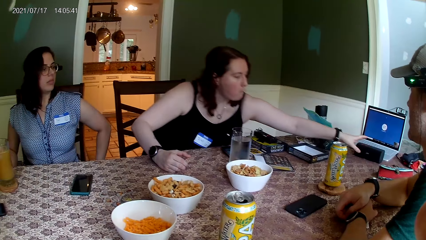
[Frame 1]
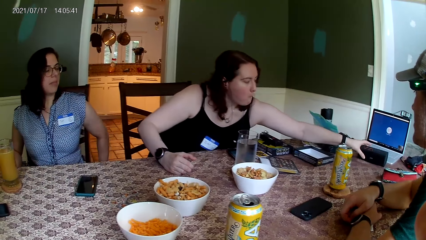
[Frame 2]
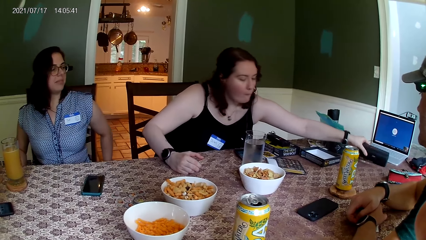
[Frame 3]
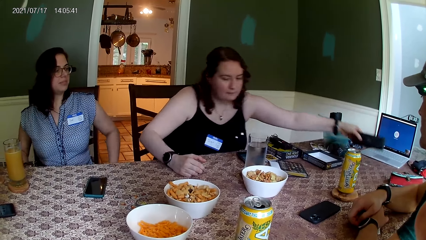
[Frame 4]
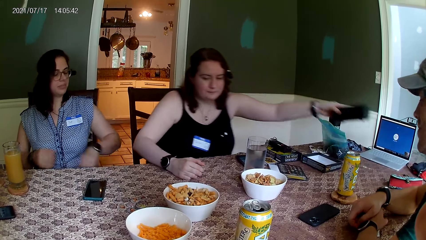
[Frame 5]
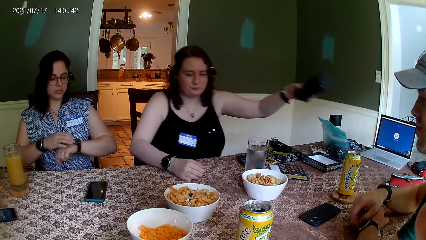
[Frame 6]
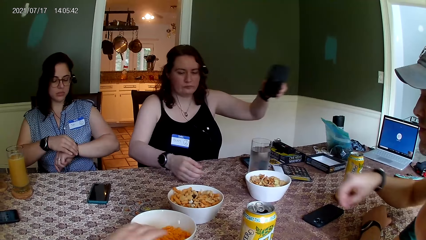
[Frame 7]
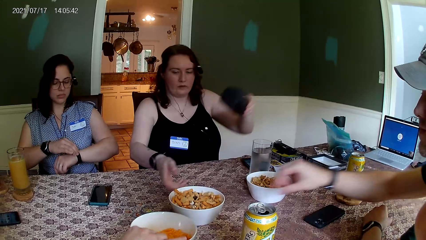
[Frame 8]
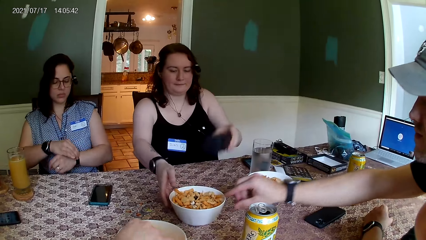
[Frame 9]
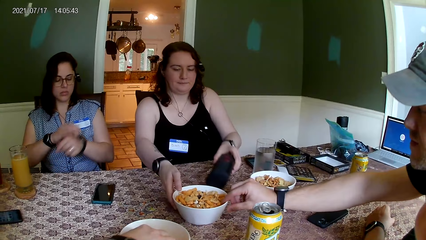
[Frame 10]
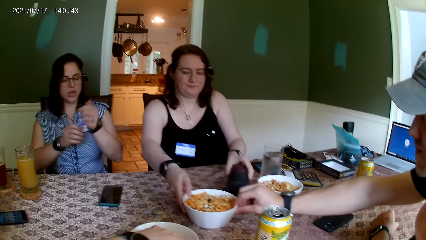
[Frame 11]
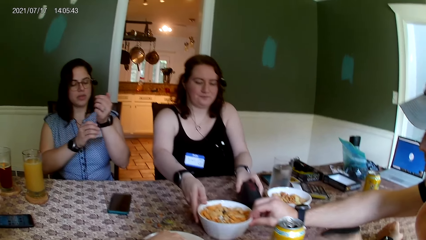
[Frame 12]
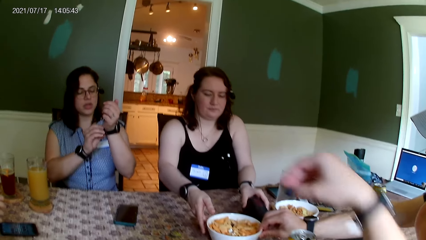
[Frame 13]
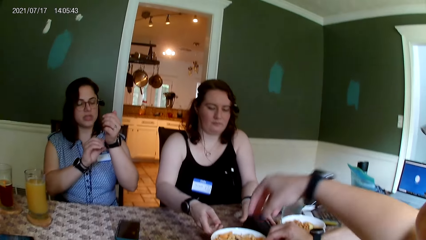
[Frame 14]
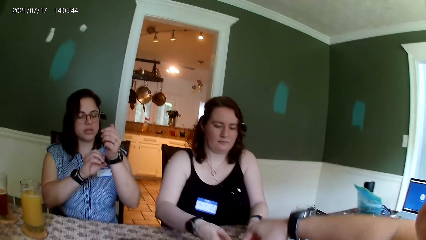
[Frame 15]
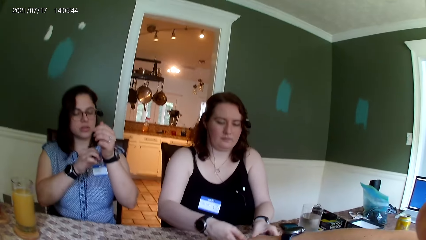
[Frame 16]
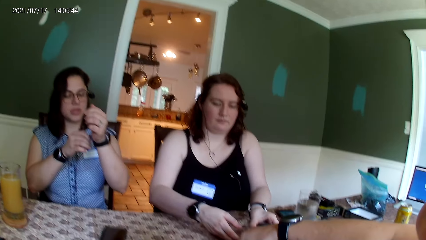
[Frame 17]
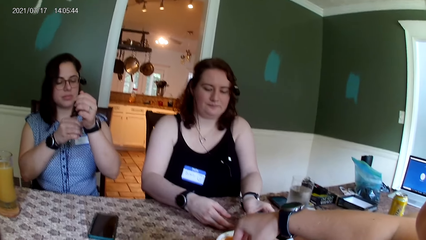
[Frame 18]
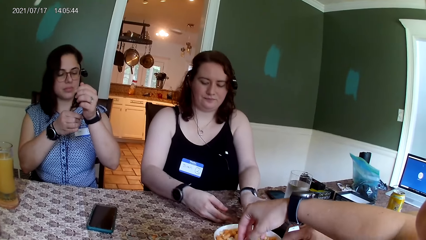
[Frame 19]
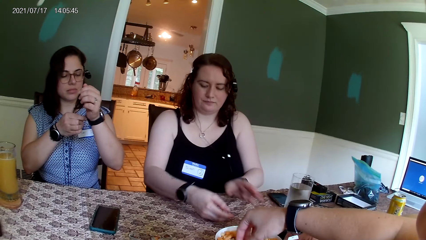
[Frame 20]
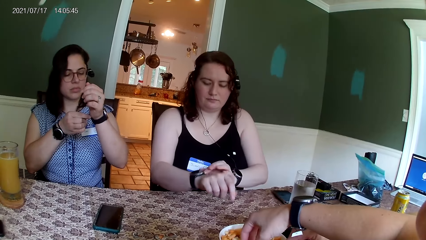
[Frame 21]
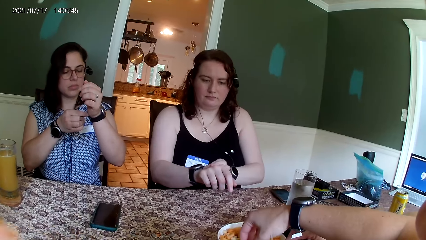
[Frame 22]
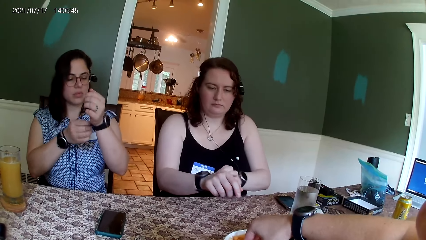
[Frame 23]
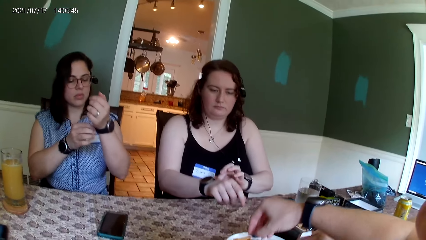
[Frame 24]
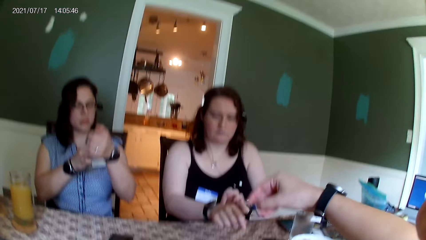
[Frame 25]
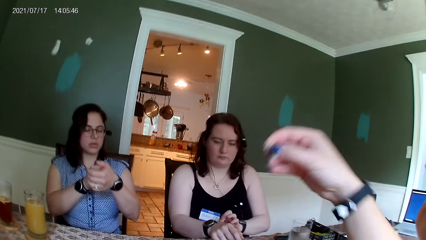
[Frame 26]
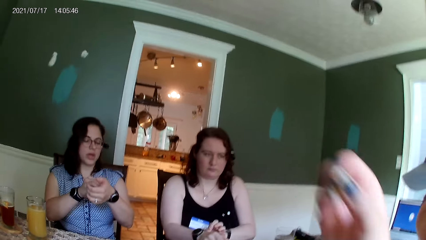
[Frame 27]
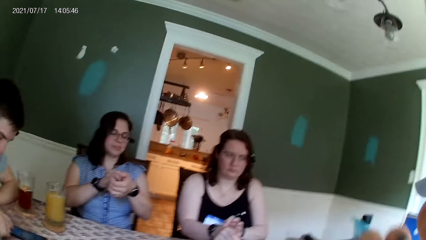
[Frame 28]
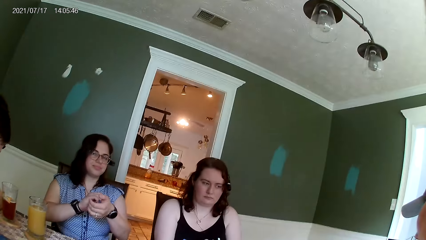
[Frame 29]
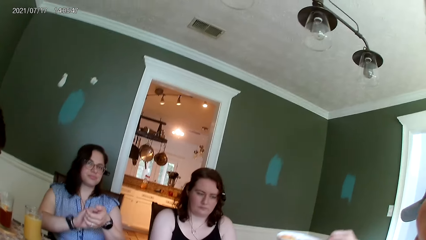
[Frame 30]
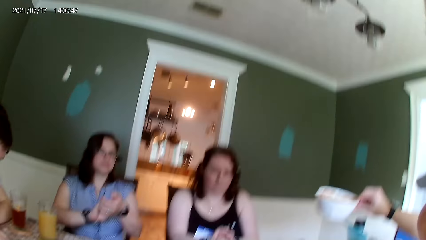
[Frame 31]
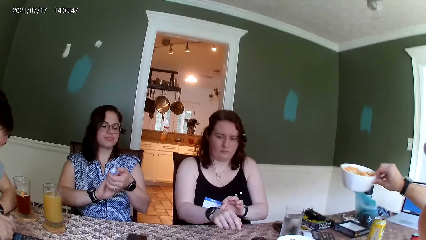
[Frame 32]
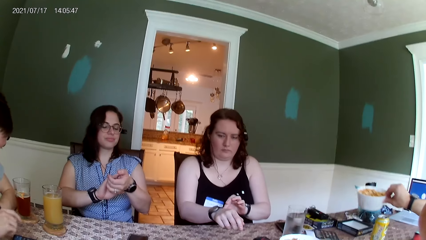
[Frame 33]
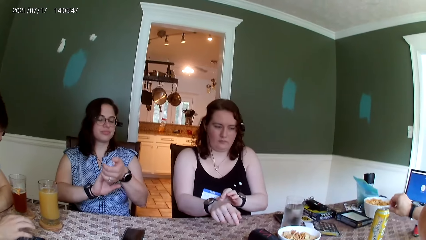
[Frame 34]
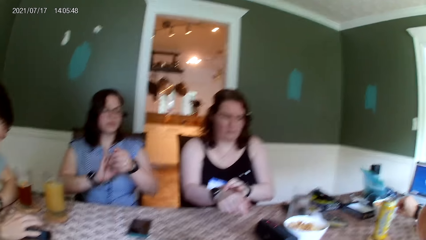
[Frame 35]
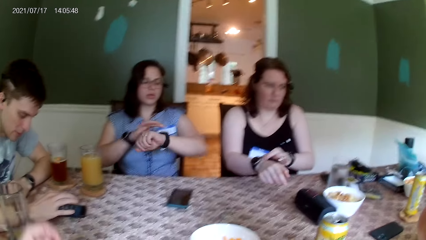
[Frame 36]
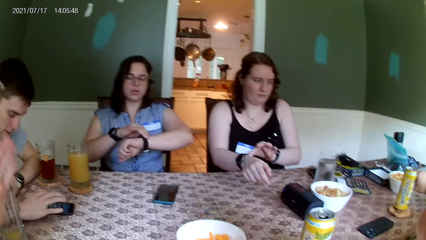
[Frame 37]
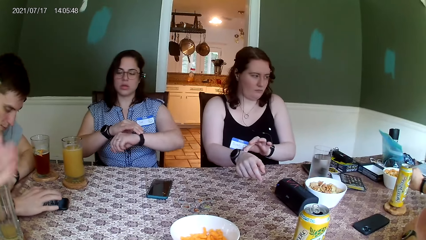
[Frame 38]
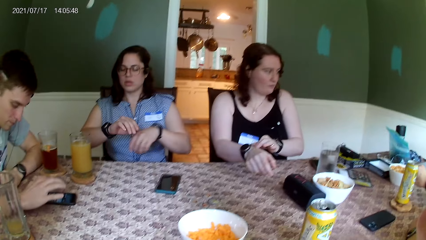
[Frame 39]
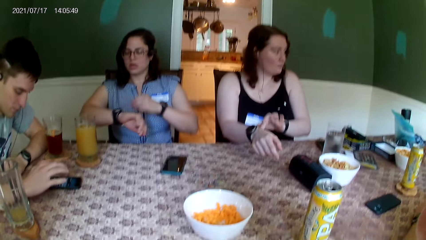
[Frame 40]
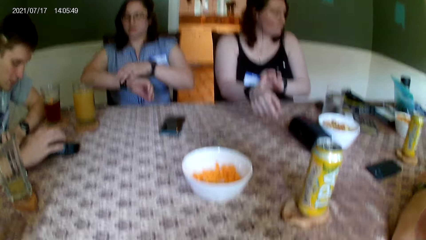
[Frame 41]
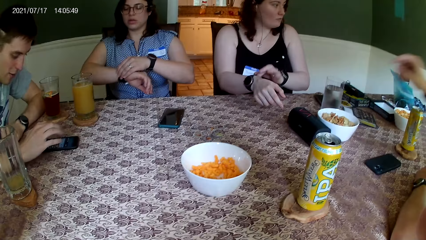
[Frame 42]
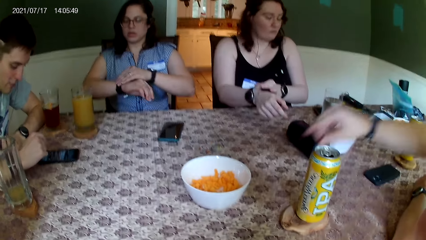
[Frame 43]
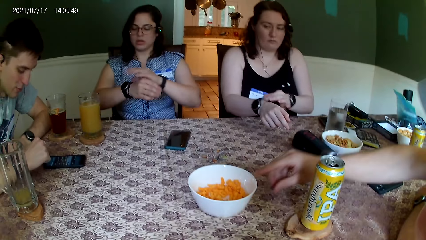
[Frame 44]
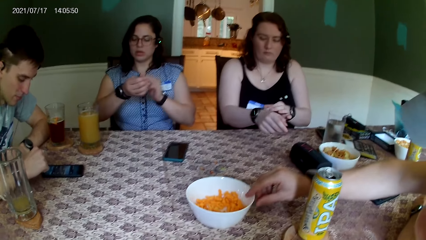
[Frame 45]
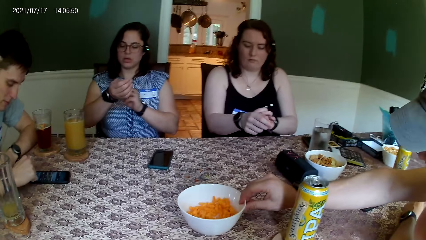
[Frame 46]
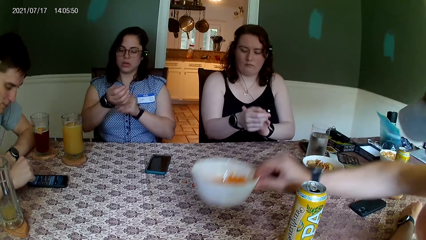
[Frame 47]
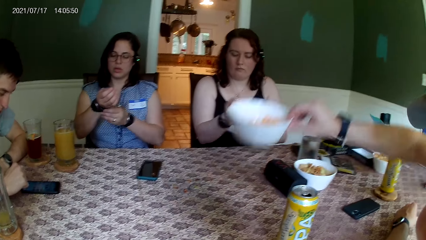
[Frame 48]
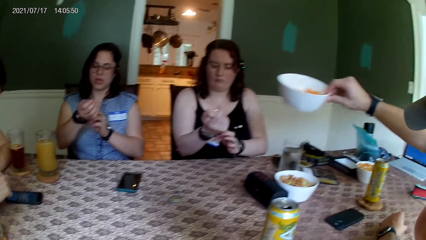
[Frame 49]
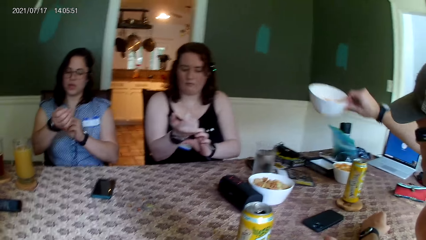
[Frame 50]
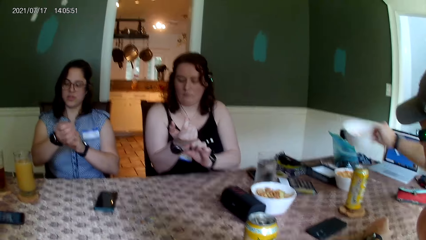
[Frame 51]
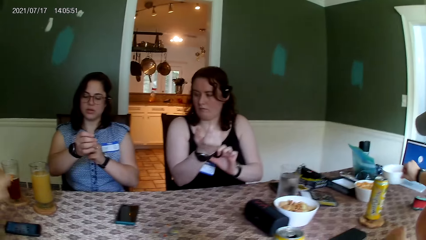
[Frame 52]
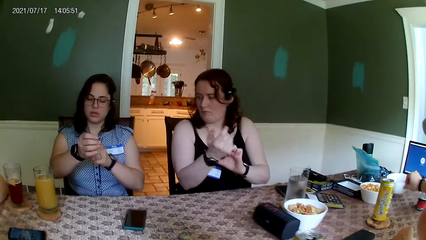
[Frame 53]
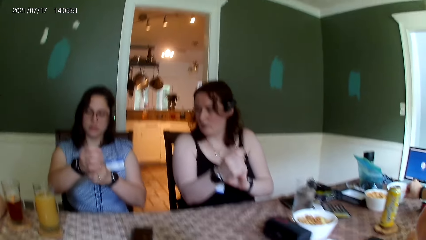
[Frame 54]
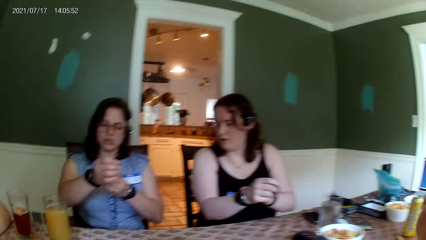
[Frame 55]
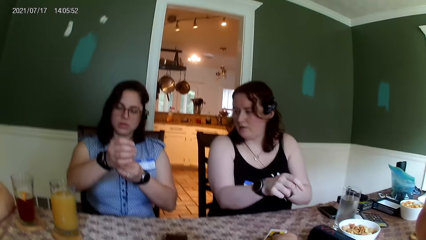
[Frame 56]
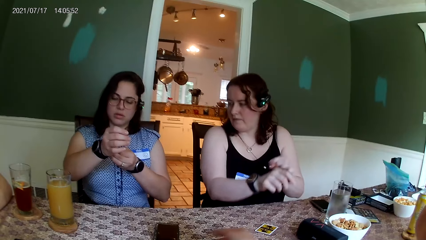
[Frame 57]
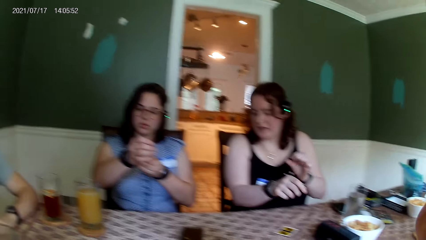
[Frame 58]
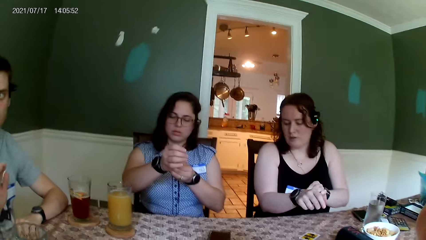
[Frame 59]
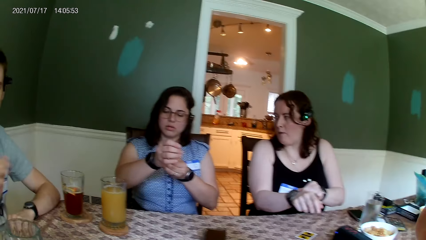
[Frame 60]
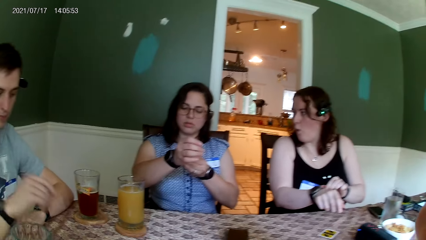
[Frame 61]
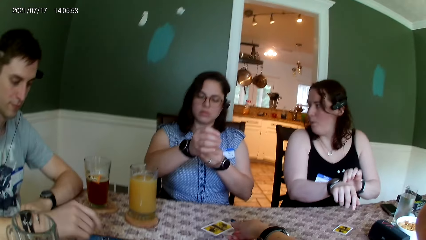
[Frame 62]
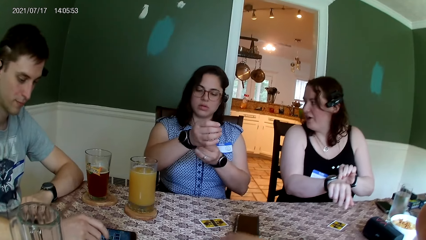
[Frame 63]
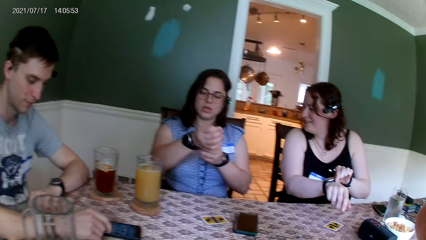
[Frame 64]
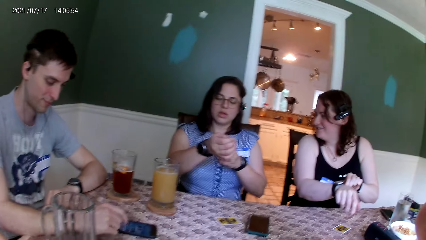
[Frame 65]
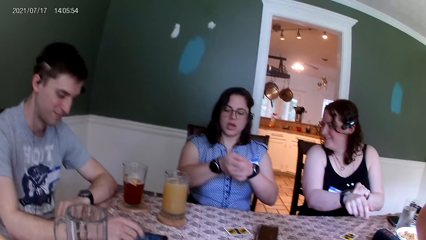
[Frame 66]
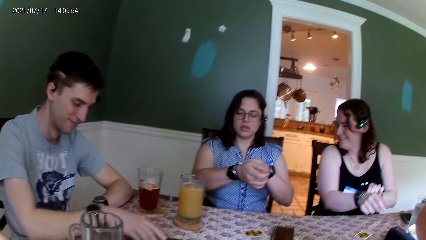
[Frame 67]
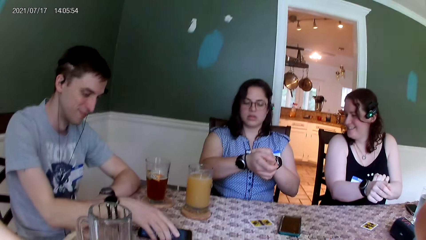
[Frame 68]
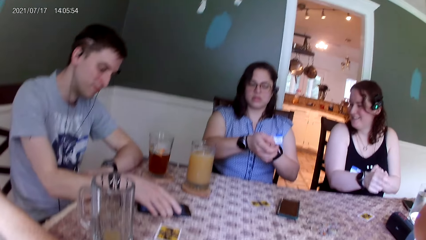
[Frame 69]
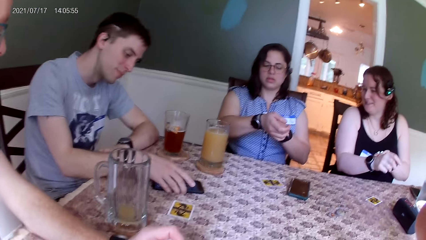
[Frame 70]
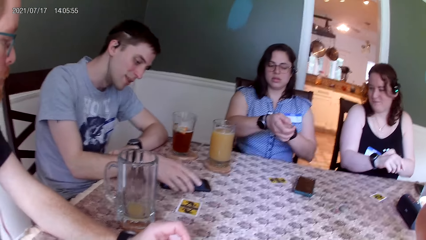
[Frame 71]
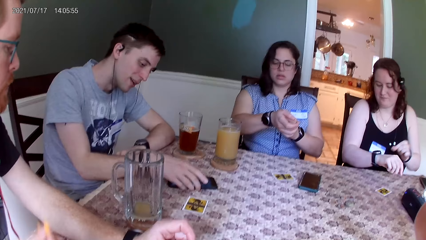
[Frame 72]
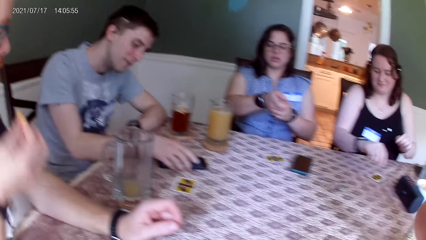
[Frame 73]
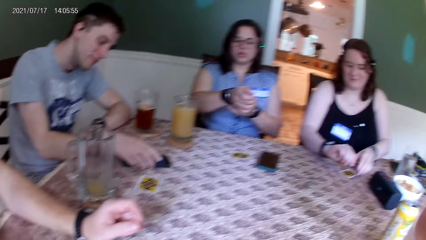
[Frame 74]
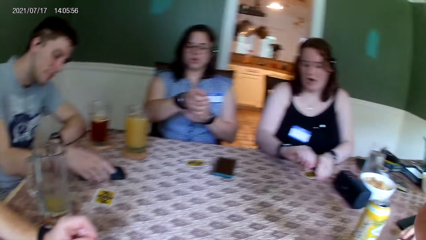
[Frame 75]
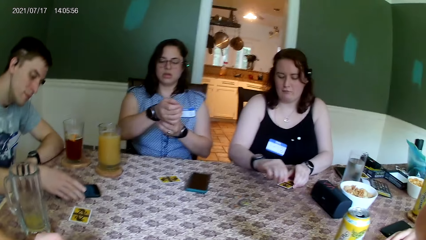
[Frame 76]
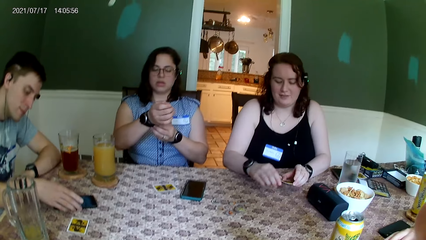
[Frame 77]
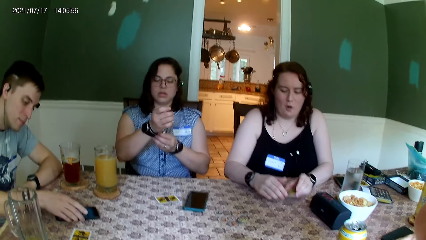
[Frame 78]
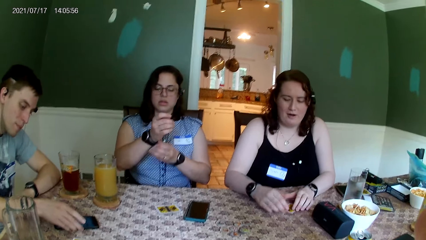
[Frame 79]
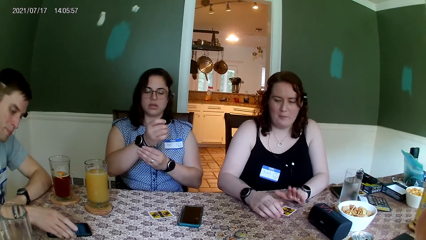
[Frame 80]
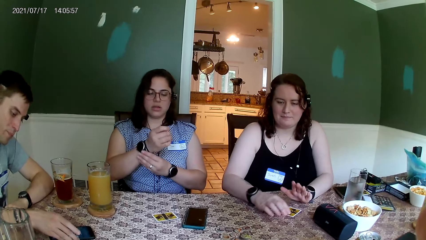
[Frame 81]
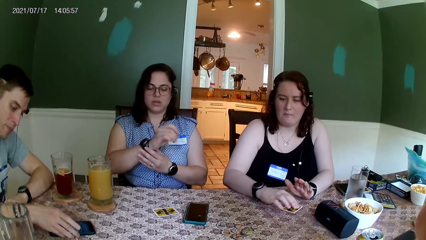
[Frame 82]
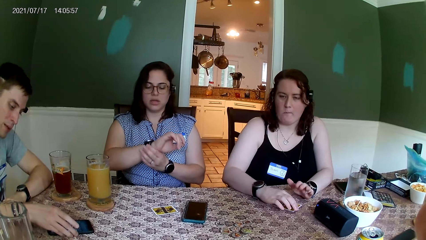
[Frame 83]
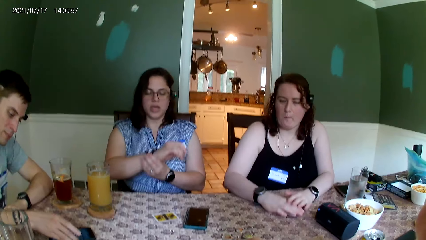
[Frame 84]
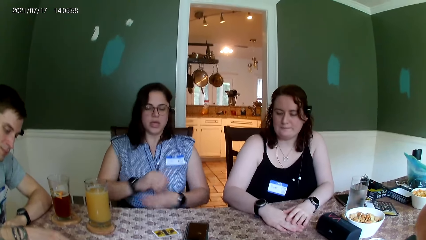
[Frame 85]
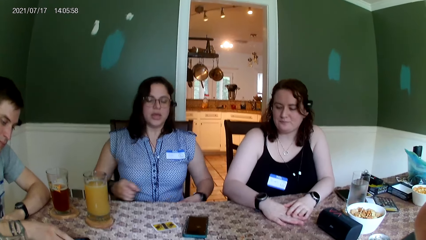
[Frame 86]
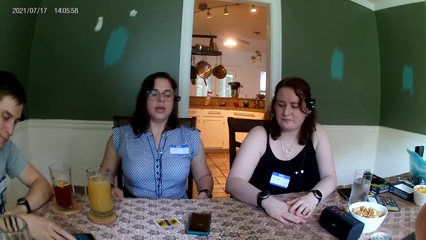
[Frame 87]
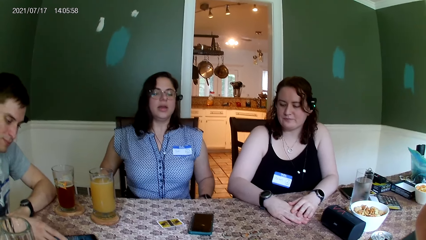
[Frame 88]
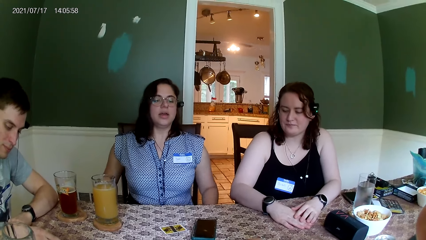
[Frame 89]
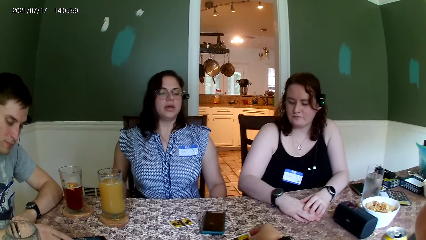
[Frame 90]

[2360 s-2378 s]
A woman takes the bluetooth speaker from the table with her left hand. She drops the bluetooth speaker on the table. A man adjusts the bowl with his right hand. The woman moves the bowl. The camera wearer takes some cookies from the bowl on the table with her right hand. She converses with everyone on the table. The woman adjusts the wrist watch in her right hand with her left hand. Another man converses with everyone on the table. The first man drops the cookie bowl on the table with his right hand. He moves the bowl. Another man moves his hand. Another woman adjusts the wrist watch in her right hand with her left hand. Another man operates the phone on the table with his right hand. The other woman adjusts the wrist watch in her left hand with her right hand. The first man puts the bowl aside. He carries the bowl on the table with his right hand and drops the bowl on the table with his right hand. The first woman converses with another woman. The man operates the phone. A man sits next to the camera wearer. The first woman holds the card. She picks up the card from the table. She converses with everyone on the table with her left hand. She drops the card in her left hand on the table. The other woman adjusts the watch in her left hand with her right hand.
